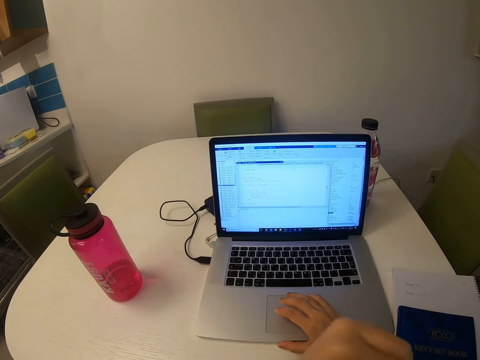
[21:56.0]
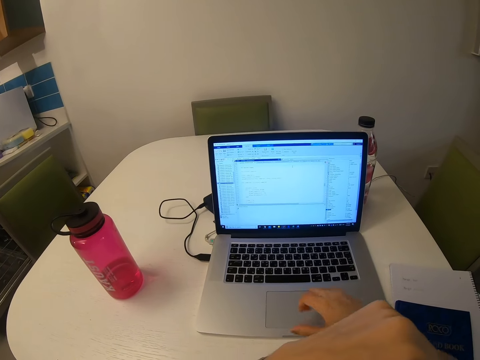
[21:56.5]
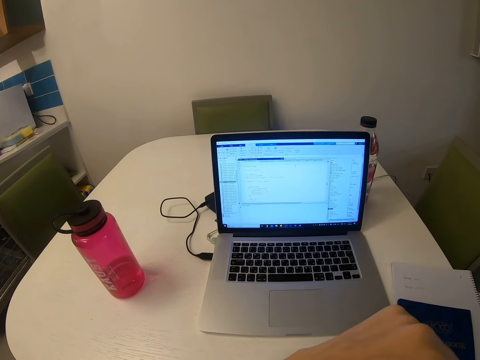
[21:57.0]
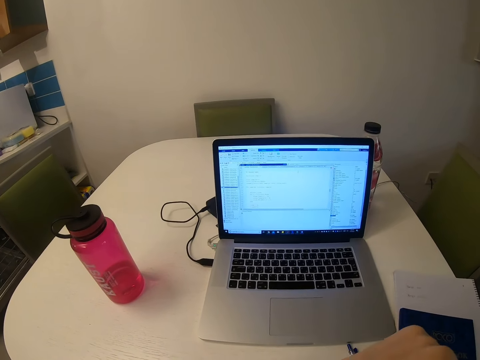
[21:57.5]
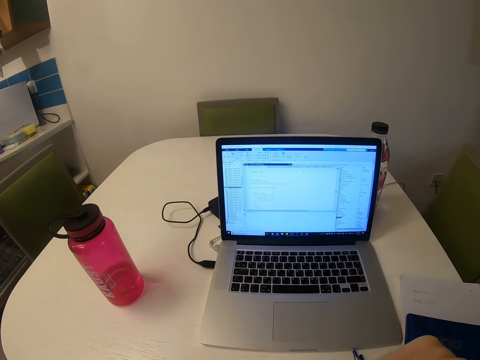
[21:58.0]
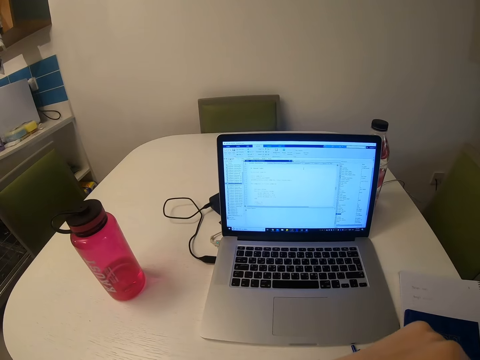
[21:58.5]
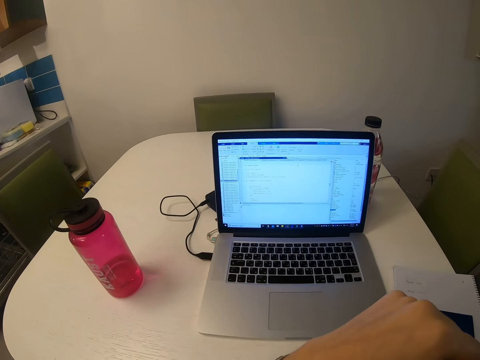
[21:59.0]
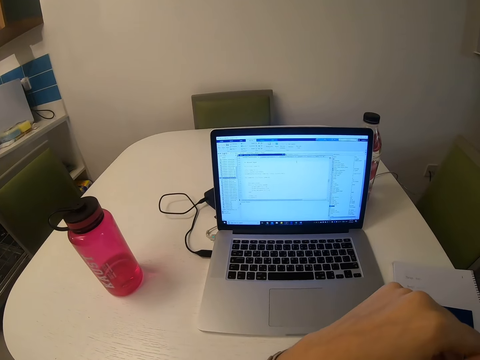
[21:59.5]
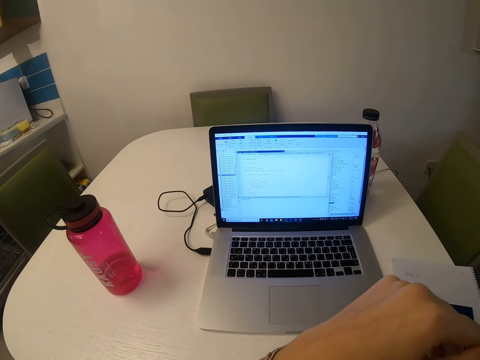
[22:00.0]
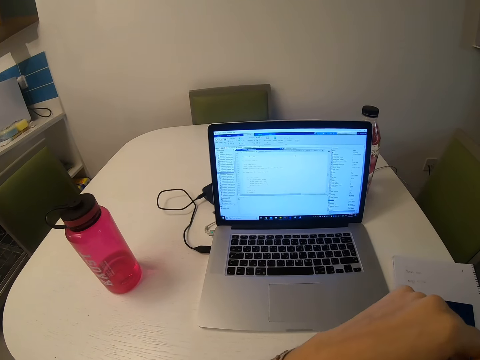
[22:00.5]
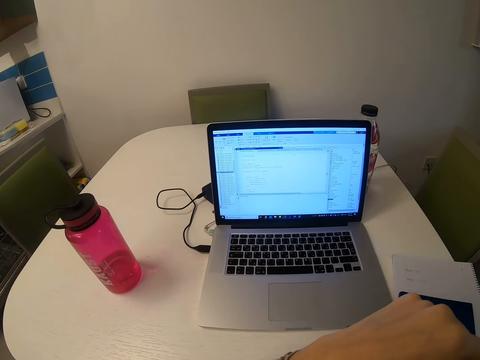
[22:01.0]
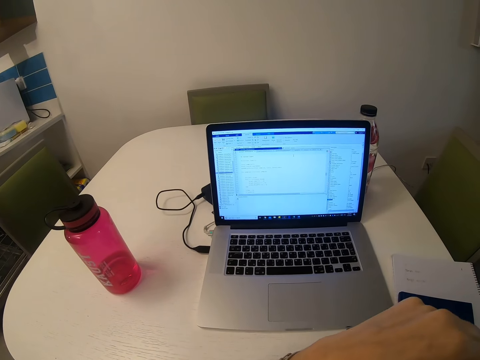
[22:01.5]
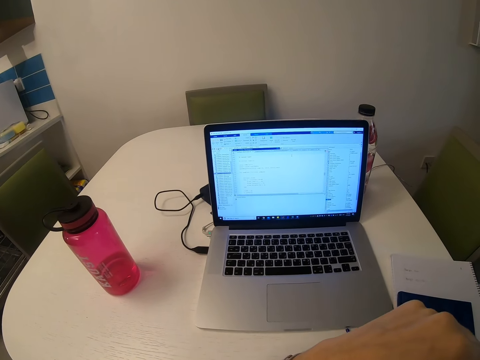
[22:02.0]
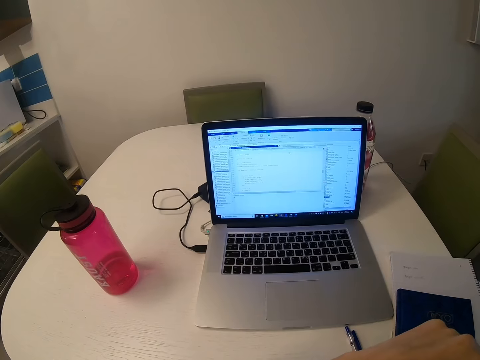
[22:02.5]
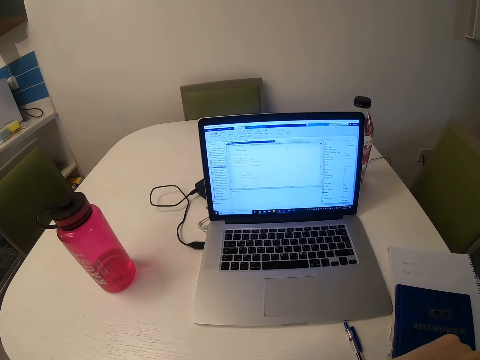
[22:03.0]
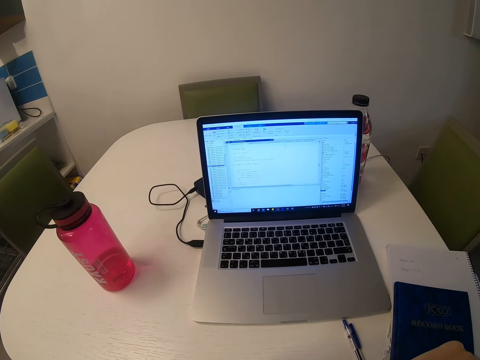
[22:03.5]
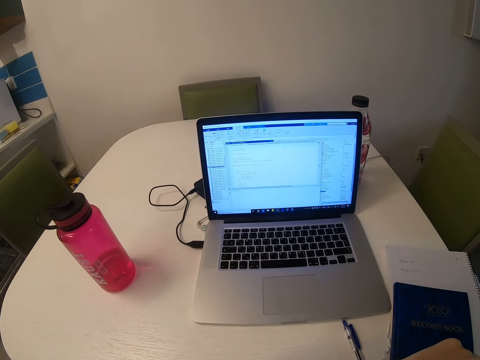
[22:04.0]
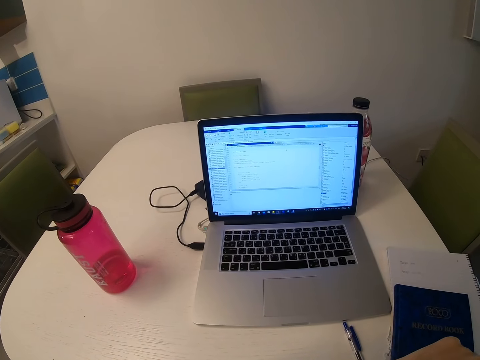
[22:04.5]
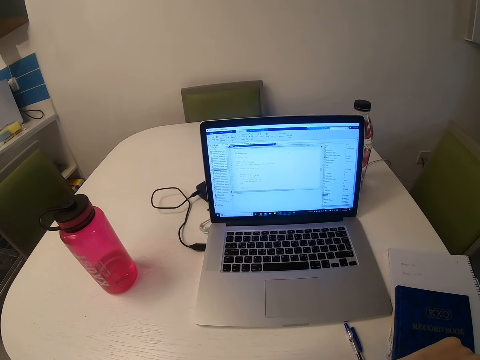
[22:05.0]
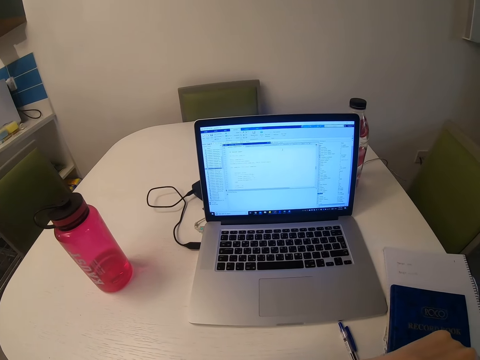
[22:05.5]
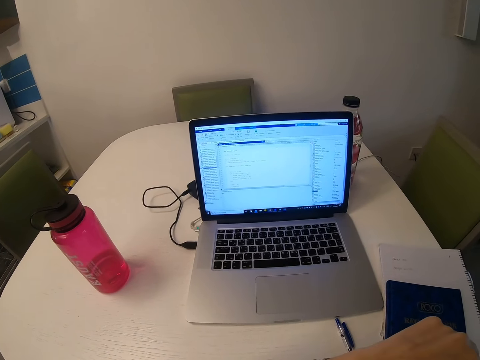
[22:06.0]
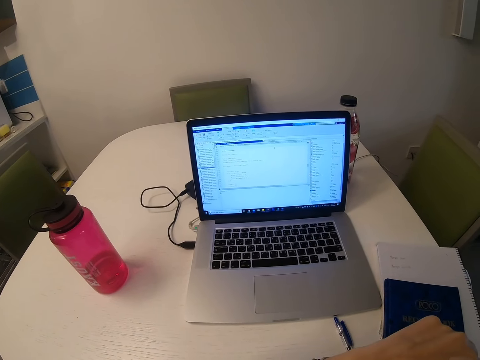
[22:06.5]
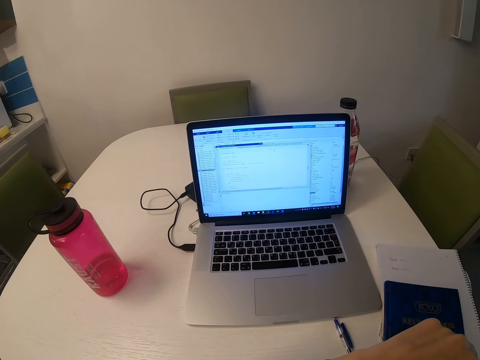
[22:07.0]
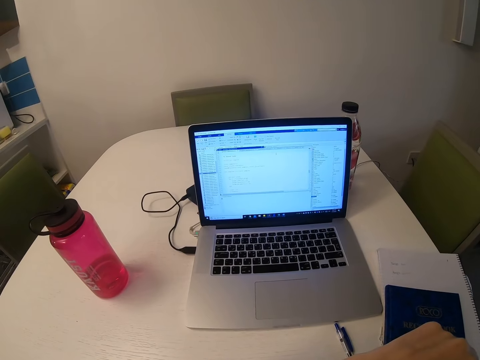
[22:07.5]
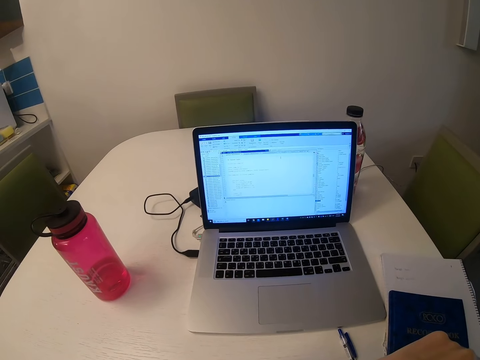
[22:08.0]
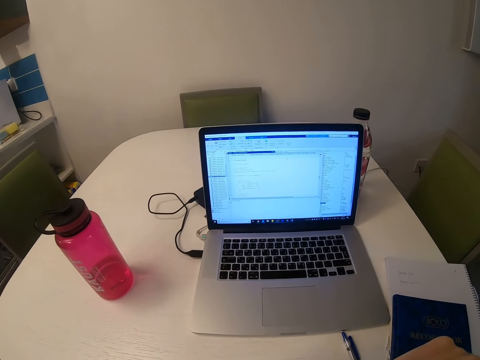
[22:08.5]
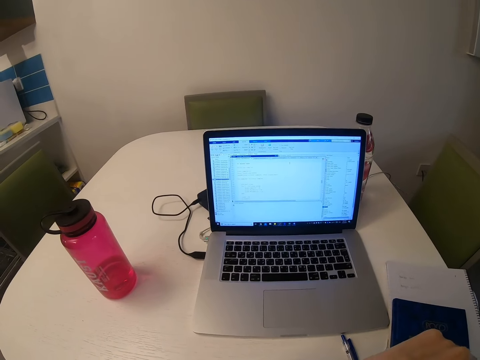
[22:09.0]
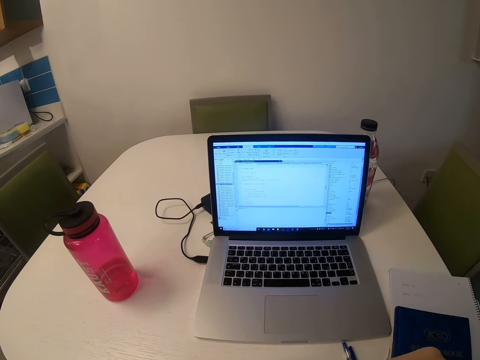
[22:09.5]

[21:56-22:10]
The camera wearer looks at the laptop.

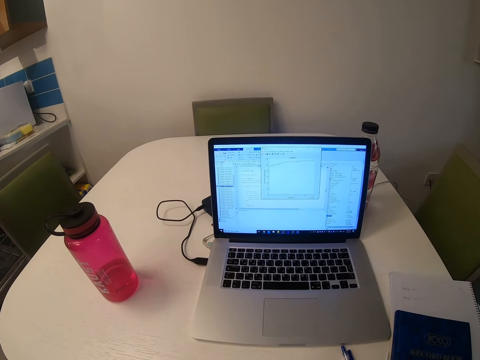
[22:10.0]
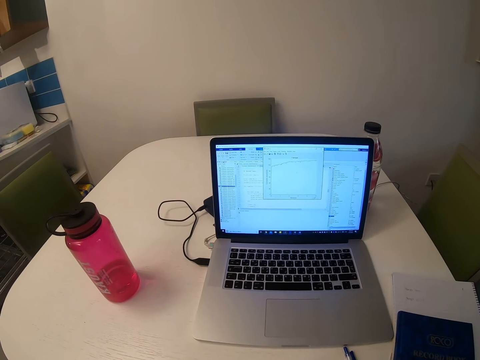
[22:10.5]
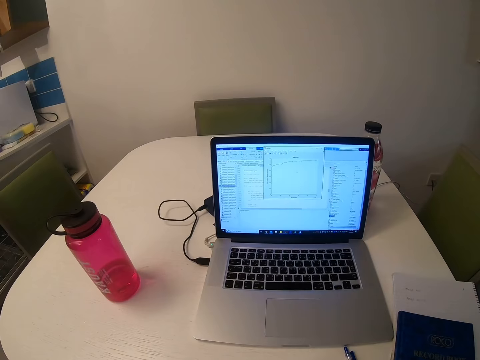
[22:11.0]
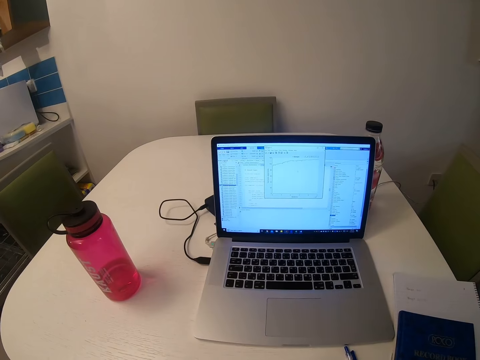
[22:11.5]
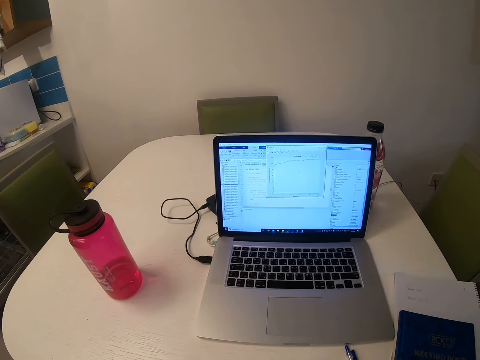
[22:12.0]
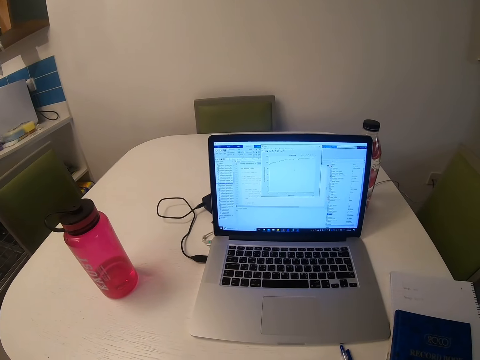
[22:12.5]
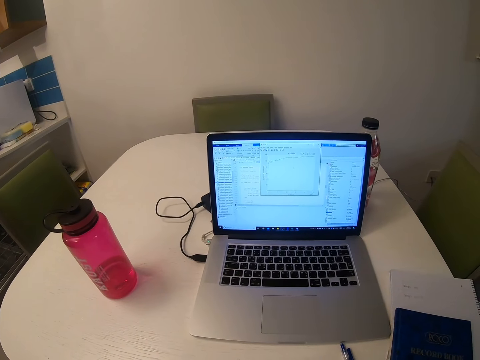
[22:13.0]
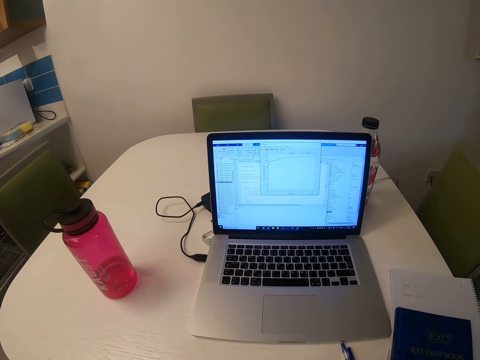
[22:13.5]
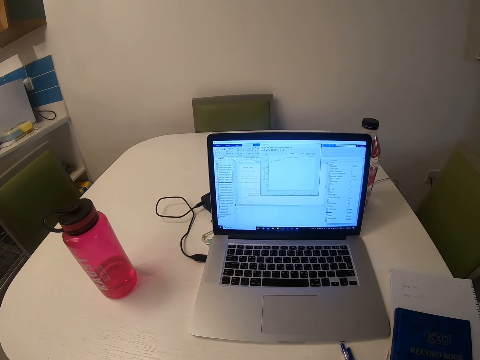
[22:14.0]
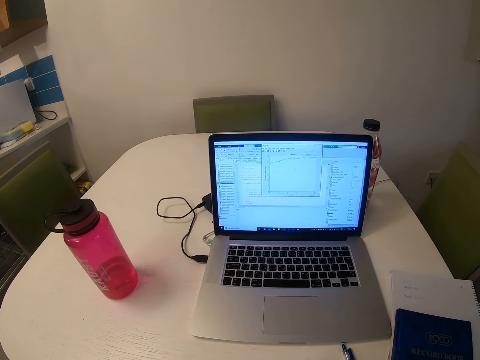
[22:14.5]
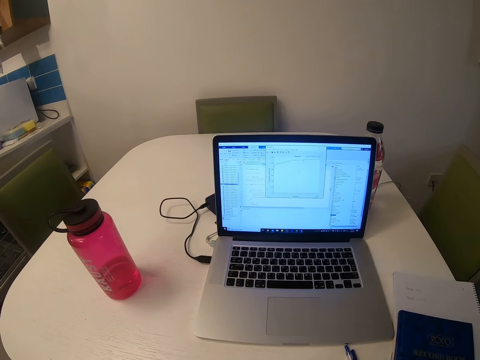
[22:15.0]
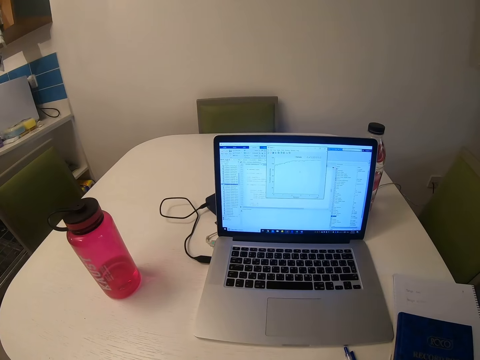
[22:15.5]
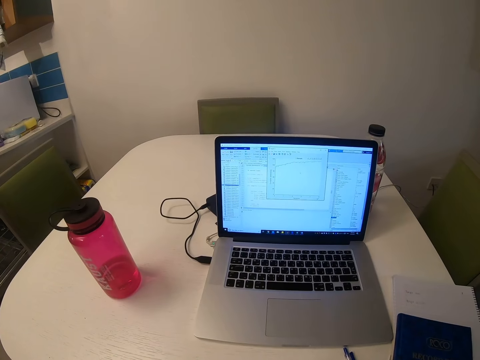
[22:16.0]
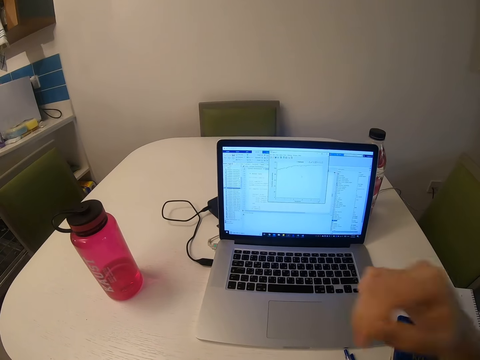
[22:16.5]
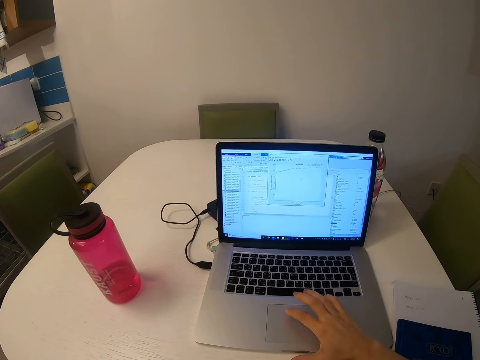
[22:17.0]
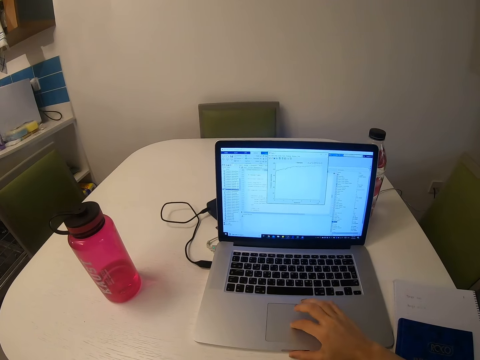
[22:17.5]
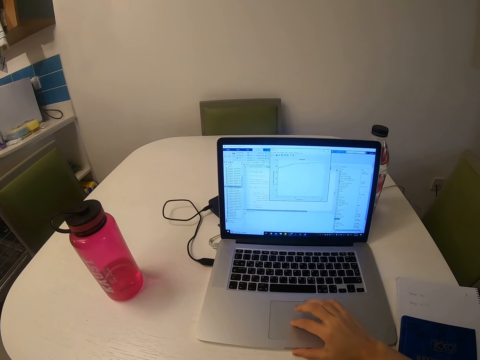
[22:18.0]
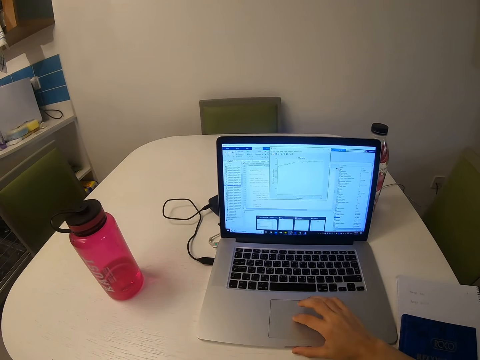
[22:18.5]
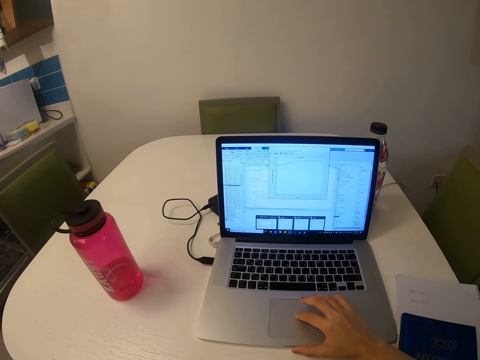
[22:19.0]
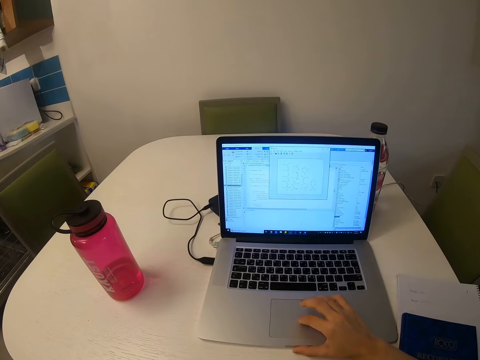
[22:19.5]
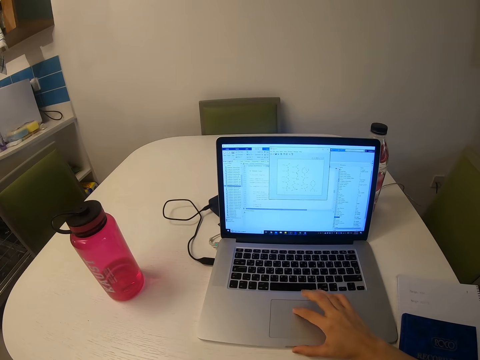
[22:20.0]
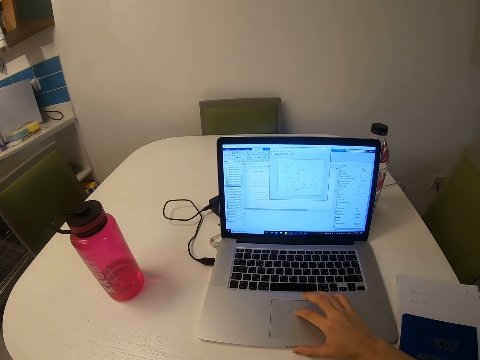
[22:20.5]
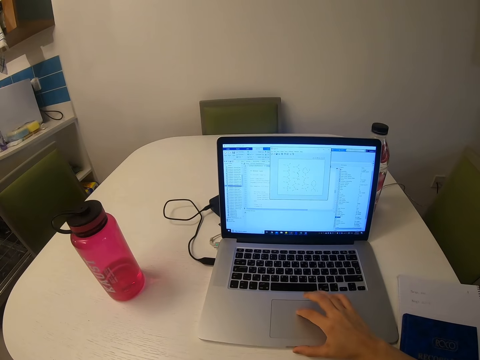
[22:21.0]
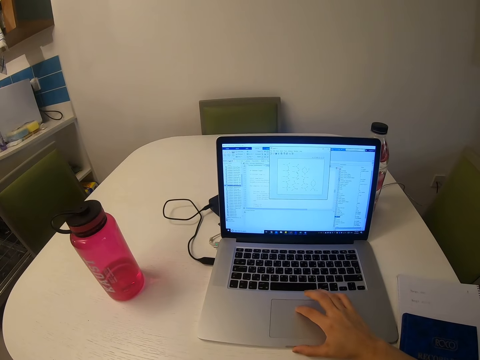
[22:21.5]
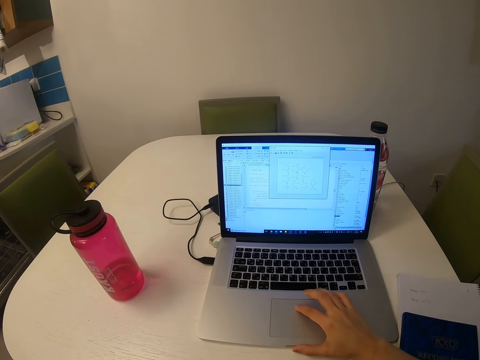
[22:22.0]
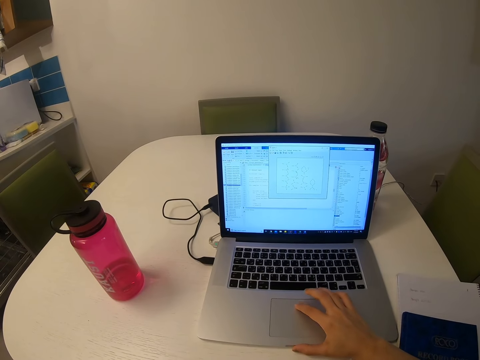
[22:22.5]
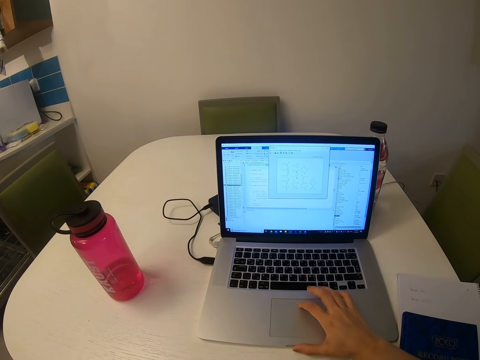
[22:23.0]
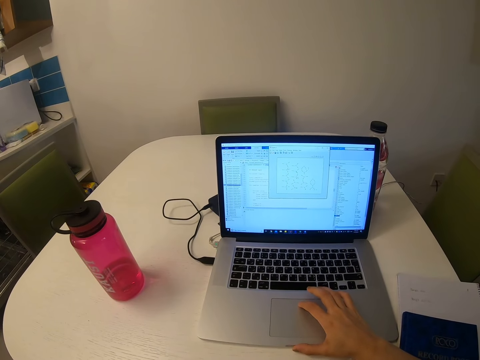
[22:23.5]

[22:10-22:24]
The camera wearer operates a laptop. They scroll through the scroll bar.
